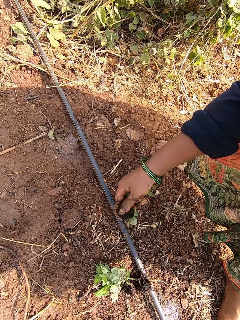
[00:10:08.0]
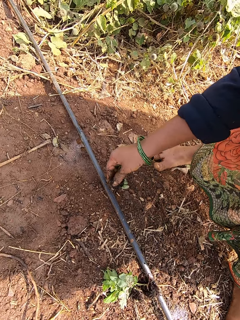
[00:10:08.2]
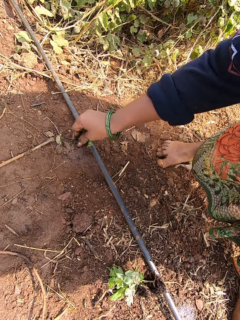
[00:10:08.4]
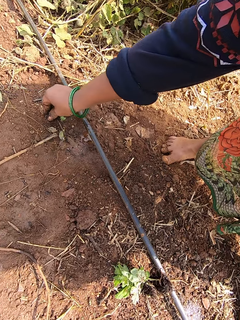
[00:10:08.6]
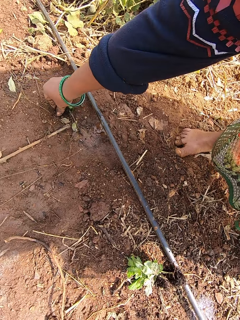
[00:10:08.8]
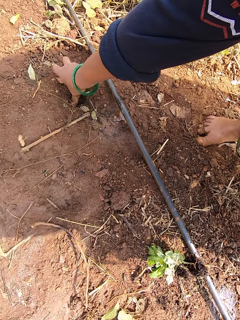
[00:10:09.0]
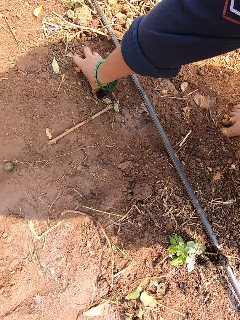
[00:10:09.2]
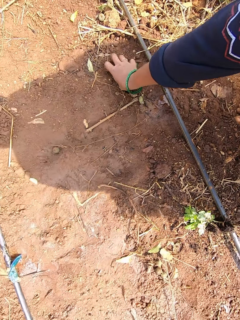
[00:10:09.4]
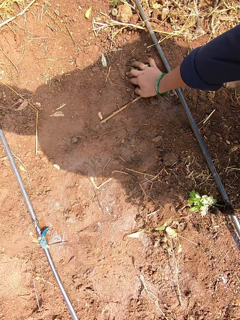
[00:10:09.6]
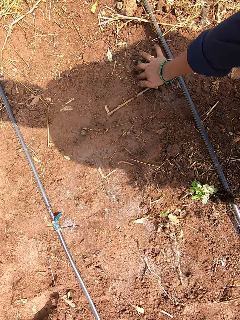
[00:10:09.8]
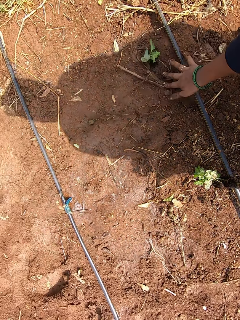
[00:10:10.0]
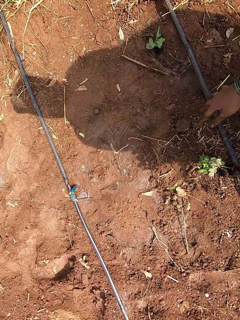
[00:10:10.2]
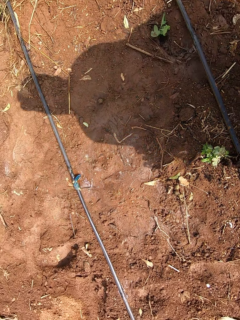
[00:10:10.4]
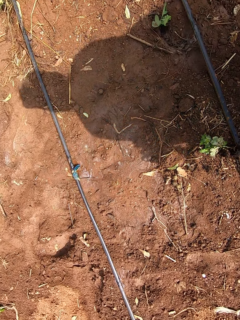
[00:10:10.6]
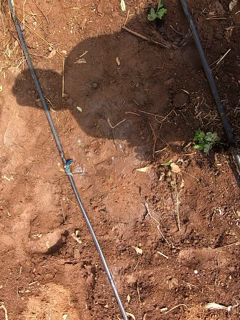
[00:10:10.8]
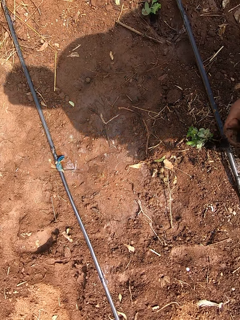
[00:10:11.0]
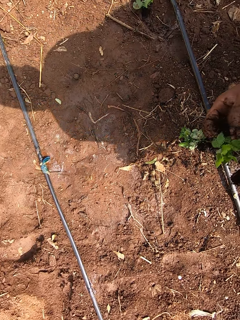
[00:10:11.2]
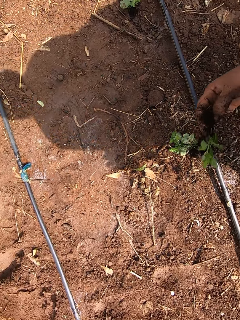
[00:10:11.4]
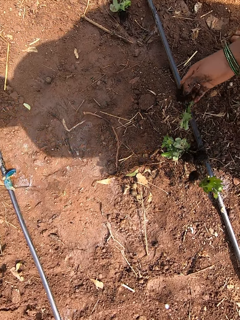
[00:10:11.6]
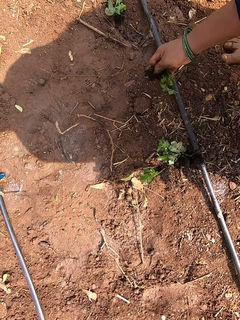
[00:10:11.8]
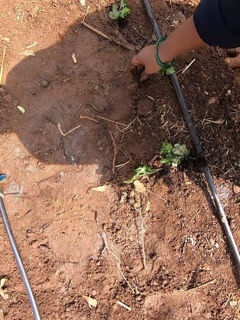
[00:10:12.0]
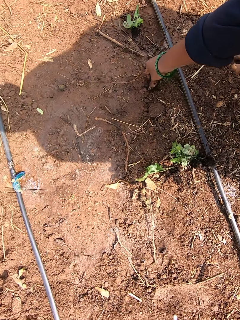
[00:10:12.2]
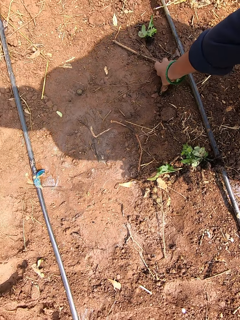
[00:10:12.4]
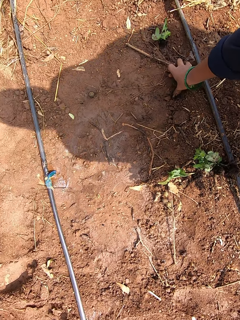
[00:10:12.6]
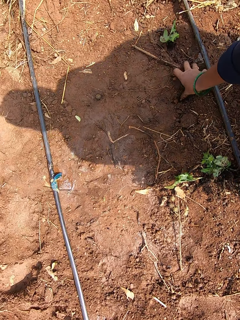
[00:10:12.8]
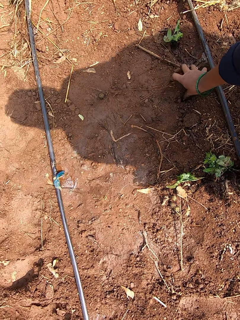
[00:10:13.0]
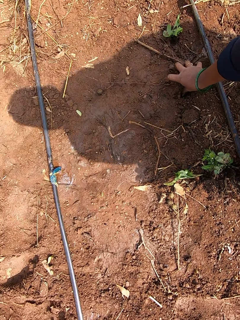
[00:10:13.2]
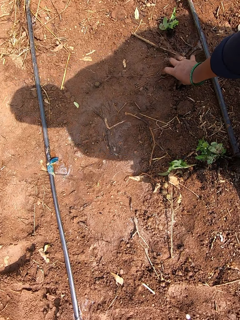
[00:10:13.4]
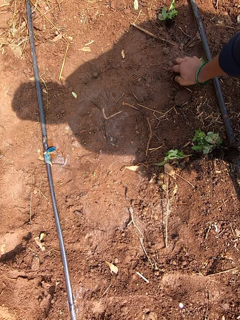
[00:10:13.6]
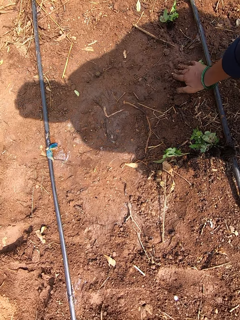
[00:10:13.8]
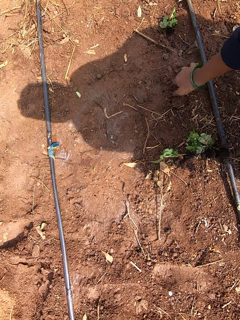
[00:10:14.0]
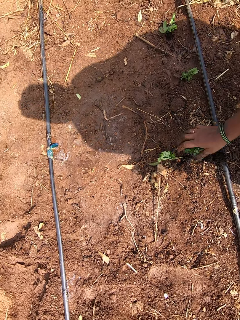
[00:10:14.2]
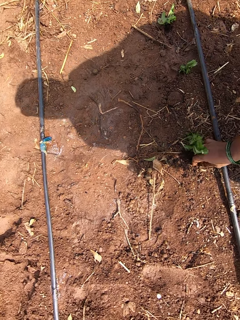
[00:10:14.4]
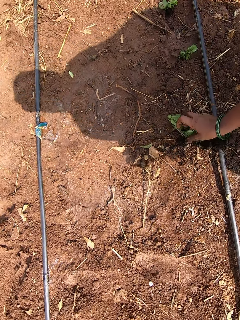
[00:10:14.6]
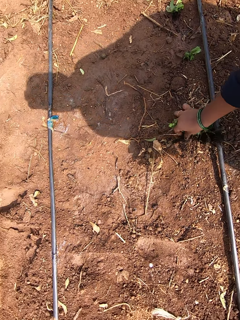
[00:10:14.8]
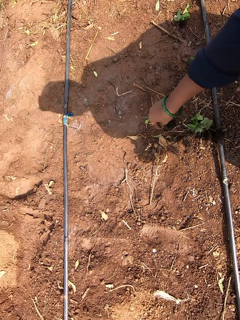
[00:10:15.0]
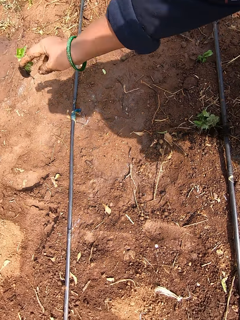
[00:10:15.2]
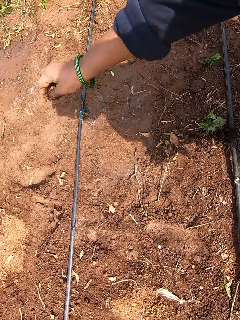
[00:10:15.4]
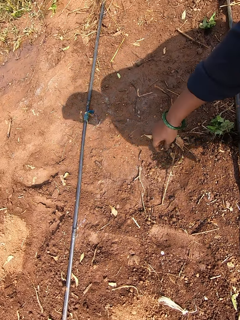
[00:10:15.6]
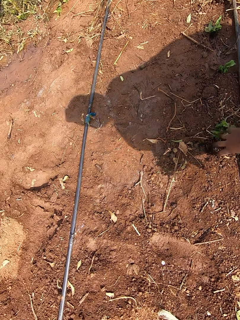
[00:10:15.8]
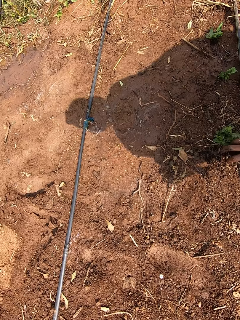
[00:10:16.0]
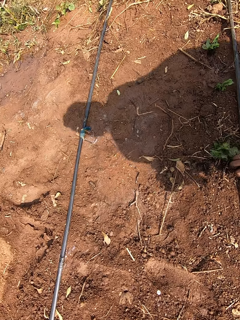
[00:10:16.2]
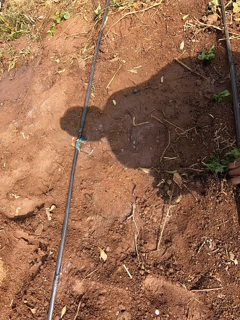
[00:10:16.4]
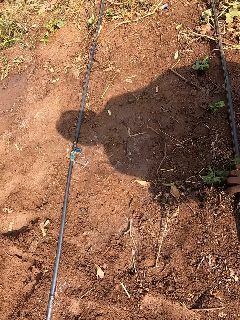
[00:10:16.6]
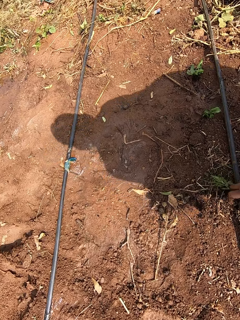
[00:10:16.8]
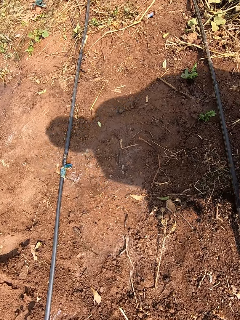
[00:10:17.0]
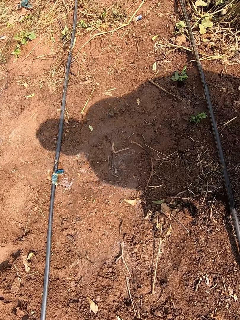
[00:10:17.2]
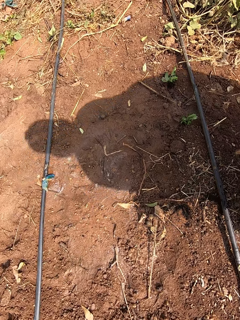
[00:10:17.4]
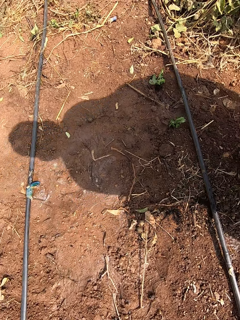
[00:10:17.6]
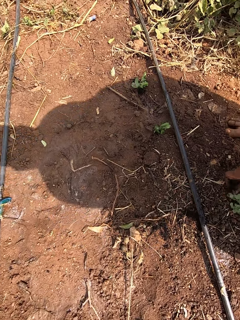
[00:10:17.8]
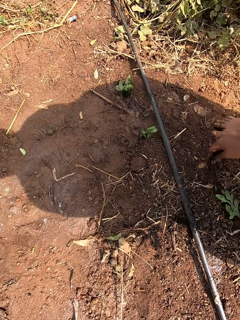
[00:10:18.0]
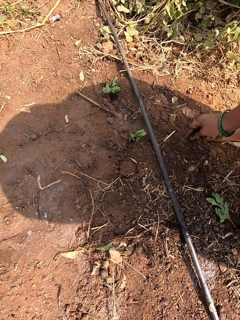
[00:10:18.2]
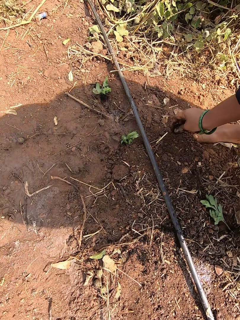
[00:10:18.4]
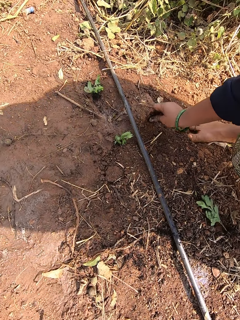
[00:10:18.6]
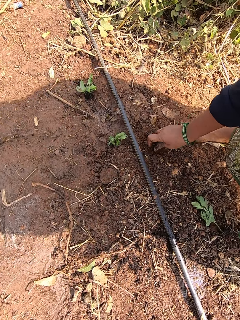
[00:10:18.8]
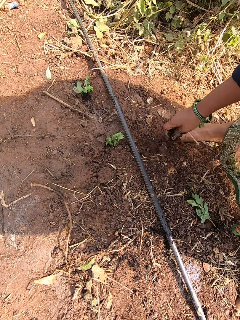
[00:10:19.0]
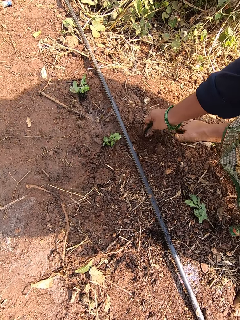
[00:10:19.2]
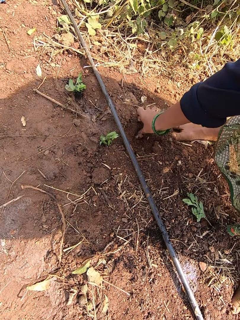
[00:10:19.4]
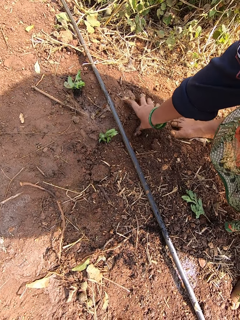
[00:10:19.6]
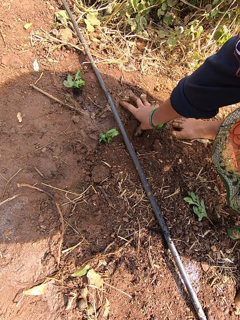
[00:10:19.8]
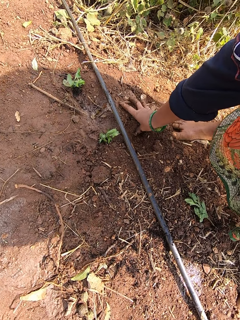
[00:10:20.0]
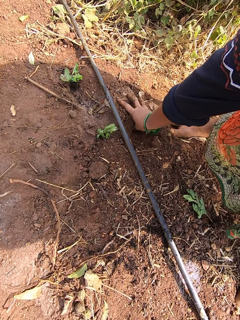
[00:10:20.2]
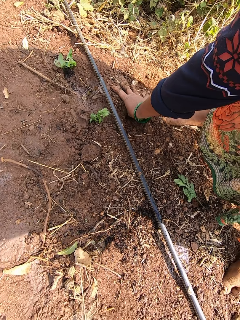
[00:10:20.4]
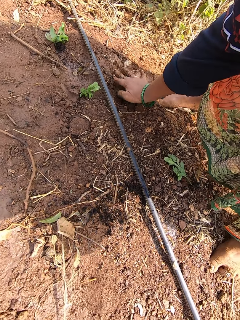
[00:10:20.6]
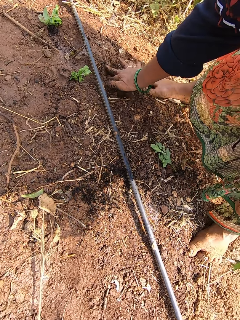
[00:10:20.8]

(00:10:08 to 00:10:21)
The camera wearer plants the plant on the ground with her right hand. She picks some plant from her left hand with her right hand. She plants the plant on the ground with her right hand. She converses with the woman. She picks some plant from the ground with her right hand. She throws the plants to the ground with her right hand. She picks some plant from the ground with her right hand. She drops some plant on the ground with her right hand. She plants the plant on the ground with her right hand.

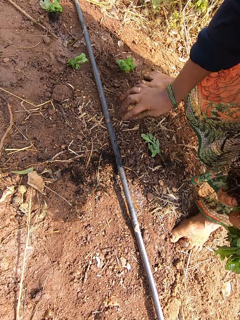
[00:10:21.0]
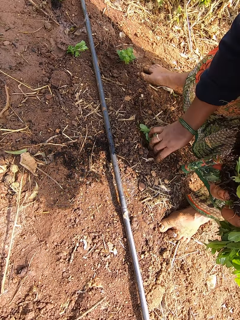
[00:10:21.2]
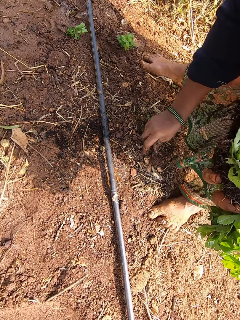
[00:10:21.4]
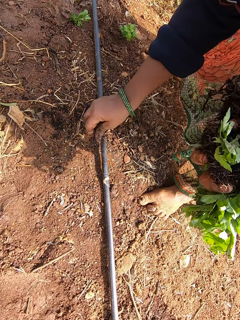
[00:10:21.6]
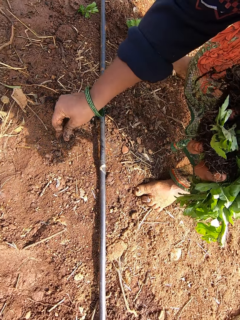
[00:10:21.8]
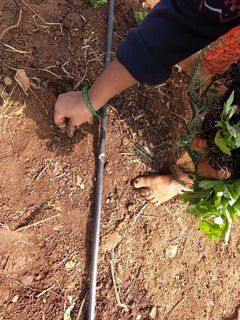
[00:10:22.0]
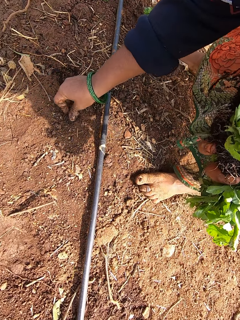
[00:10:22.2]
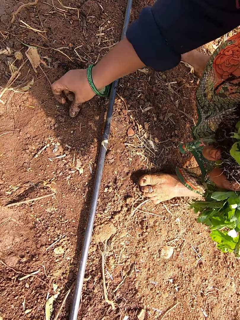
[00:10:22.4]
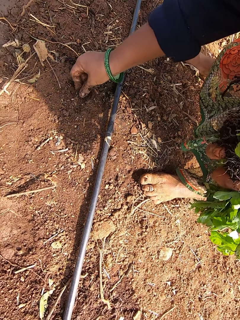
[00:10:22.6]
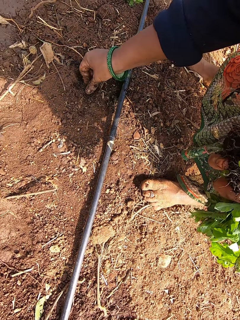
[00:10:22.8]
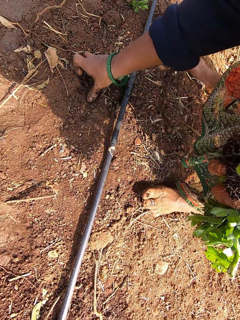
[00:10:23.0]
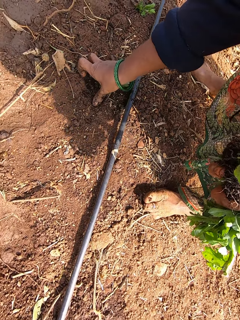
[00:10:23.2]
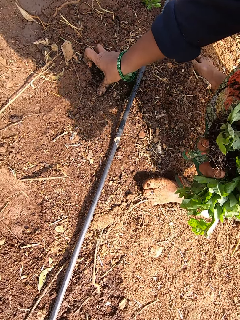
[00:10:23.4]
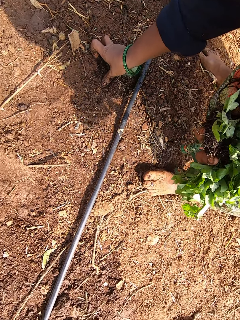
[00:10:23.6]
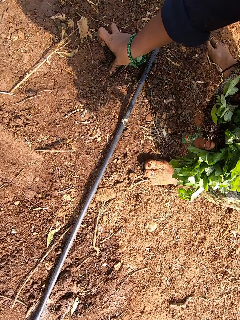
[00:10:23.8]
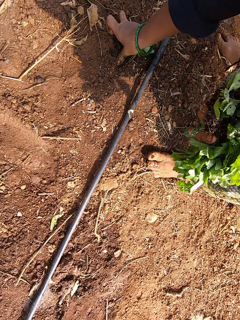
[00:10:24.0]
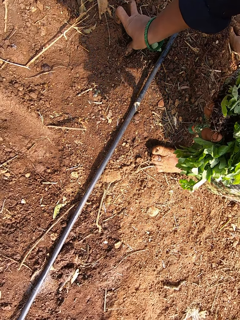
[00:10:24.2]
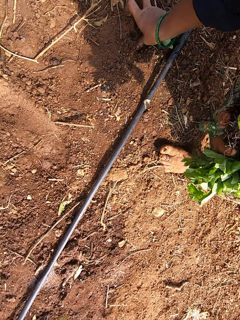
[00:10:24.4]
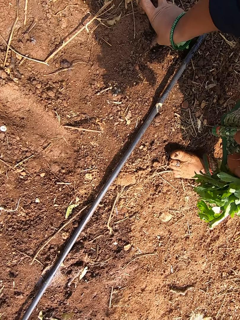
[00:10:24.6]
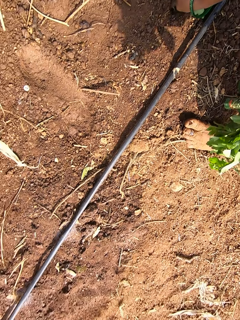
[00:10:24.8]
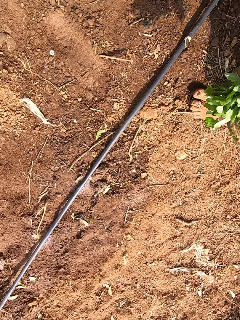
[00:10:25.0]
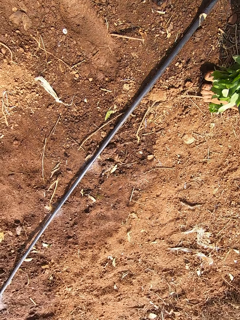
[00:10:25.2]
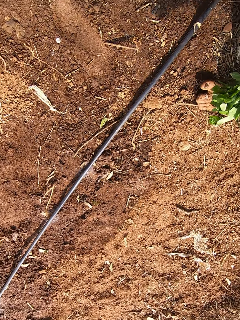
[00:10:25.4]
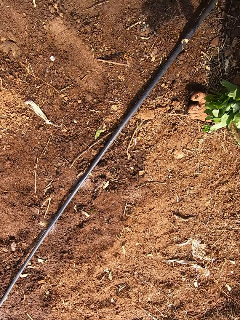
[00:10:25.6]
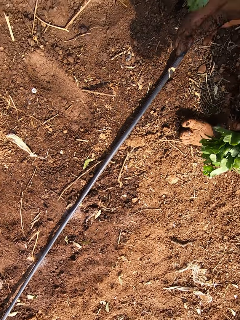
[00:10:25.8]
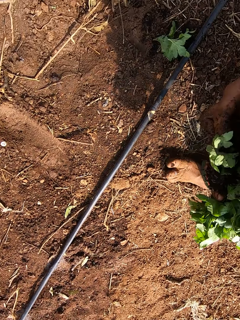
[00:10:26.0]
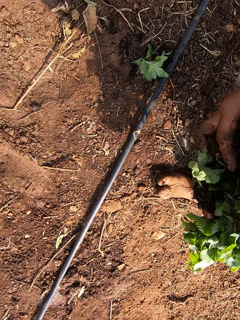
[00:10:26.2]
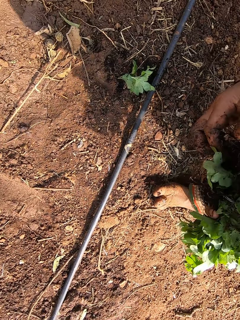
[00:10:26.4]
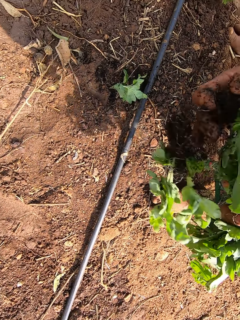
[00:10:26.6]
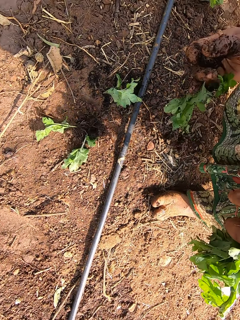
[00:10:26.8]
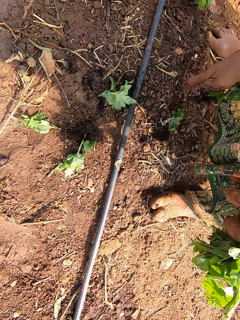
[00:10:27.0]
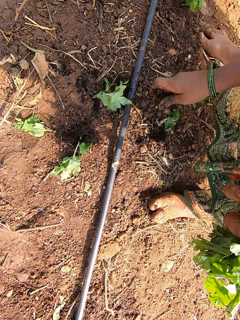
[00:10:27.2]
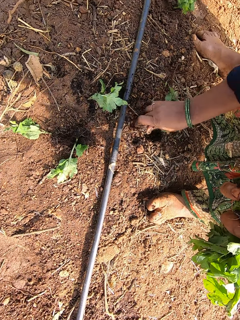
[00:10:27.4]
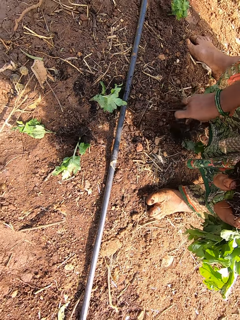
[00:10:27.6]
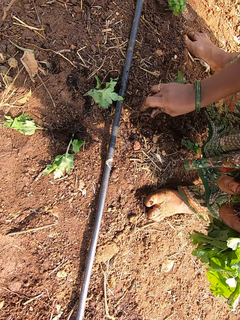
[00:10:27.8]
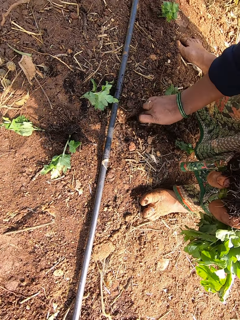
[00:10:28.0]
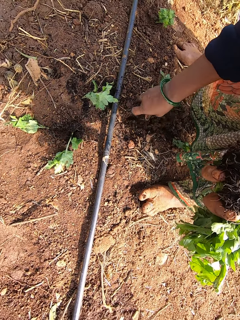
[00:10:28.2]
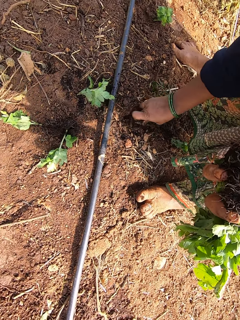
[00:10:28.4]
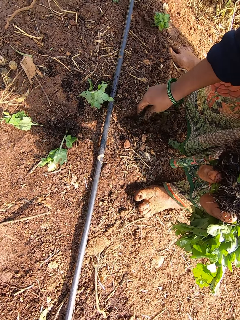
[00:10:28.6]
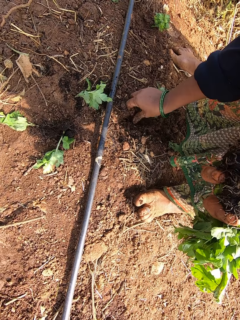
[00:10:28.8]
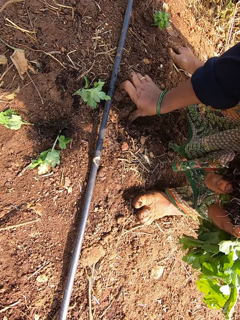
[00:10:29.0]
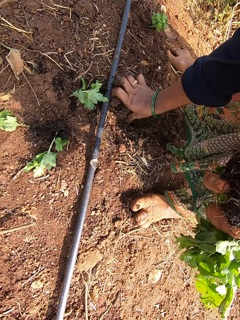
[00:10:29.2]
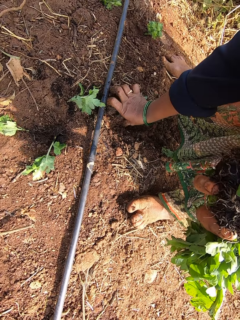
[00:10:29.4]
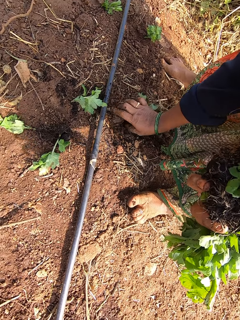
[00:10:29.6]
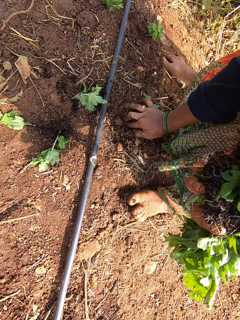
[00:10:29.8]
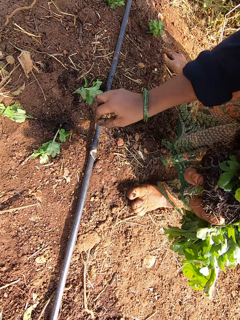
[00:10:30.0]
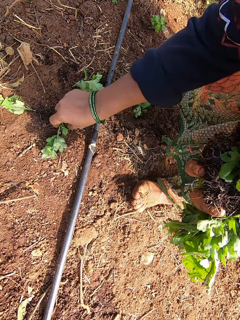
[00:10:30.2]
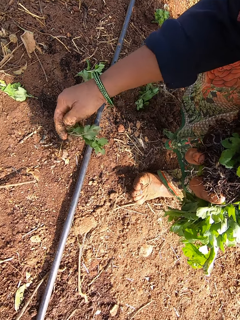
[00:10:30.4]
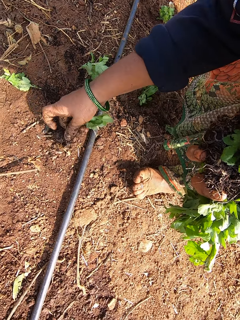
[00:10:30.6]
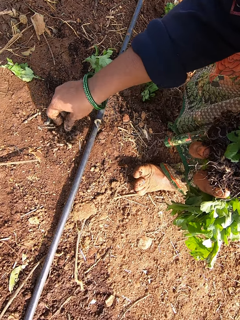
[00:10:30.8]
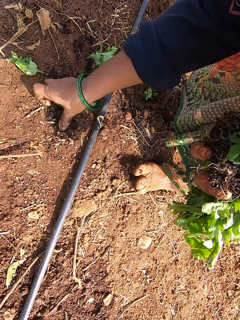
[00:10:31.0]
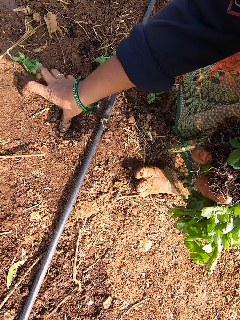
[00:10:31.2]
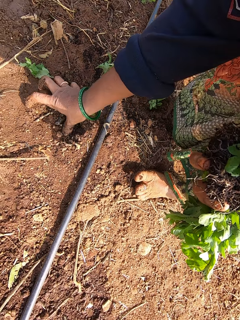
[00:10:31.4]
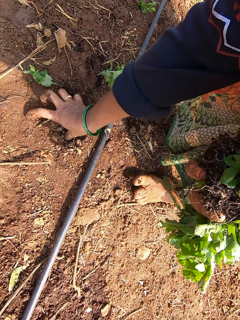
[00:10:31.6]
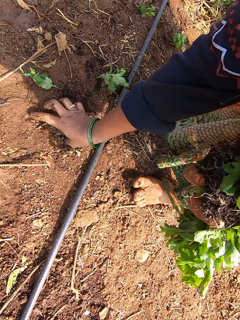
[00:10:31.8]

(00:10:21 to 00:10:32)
The camera wearer picks the plants from the ground with her right hand. She plants the plant on the ground with her right hand. She picks some plant from her left hand with her right hand. She plants the plant on the ground with her right hand. She picks some plant from the ground with her right hand. She plants the plant on the ground with her right hand.
